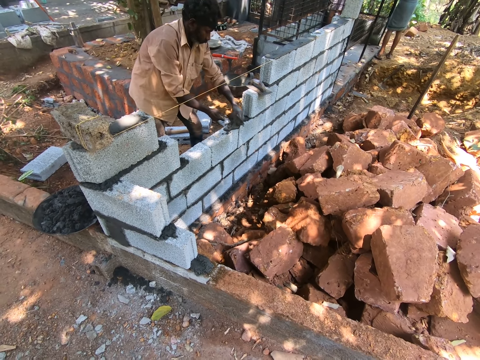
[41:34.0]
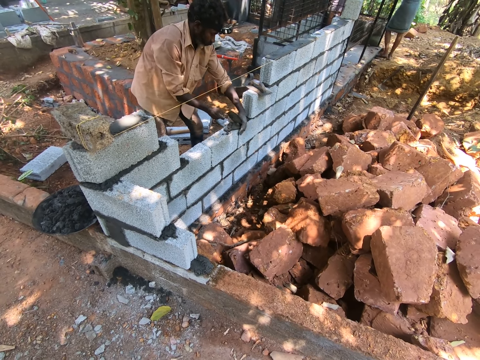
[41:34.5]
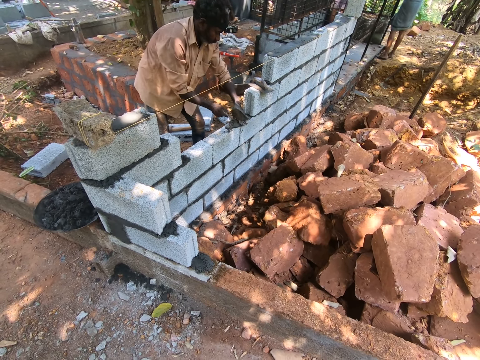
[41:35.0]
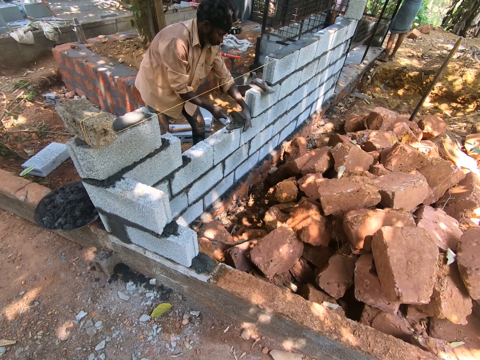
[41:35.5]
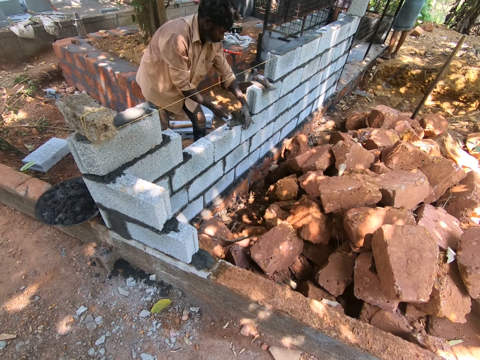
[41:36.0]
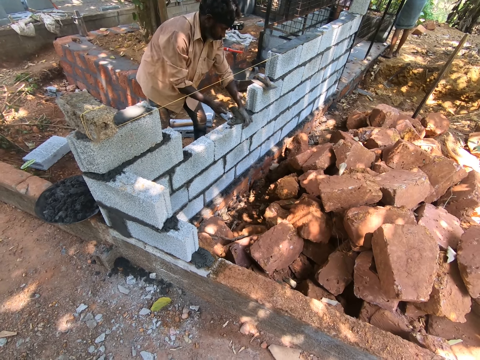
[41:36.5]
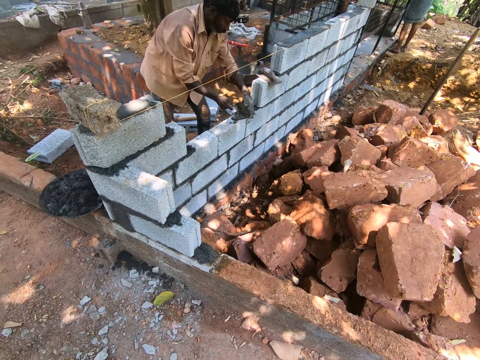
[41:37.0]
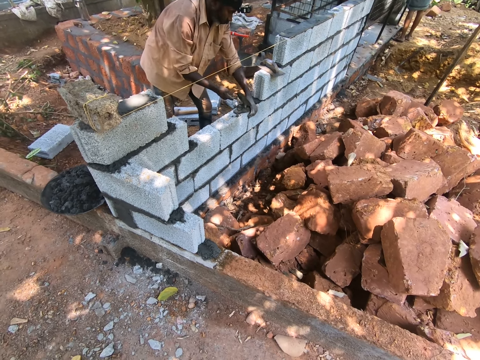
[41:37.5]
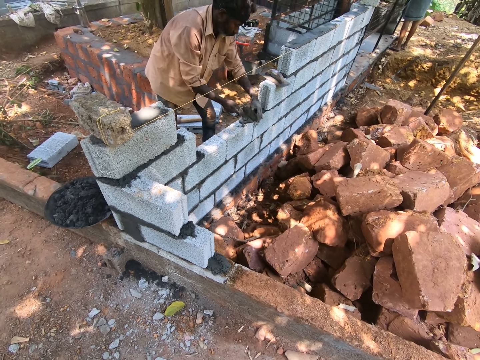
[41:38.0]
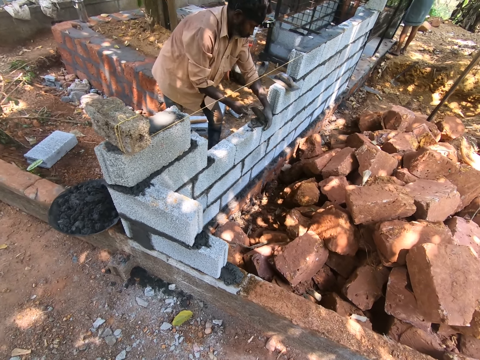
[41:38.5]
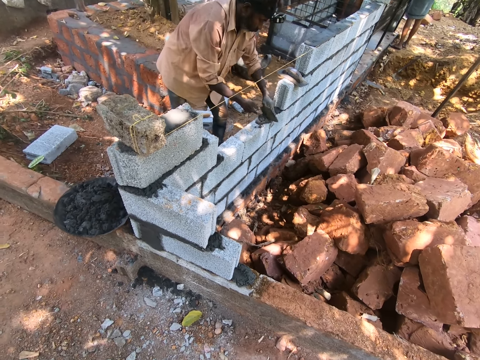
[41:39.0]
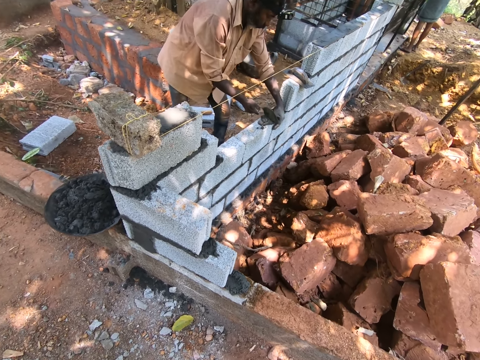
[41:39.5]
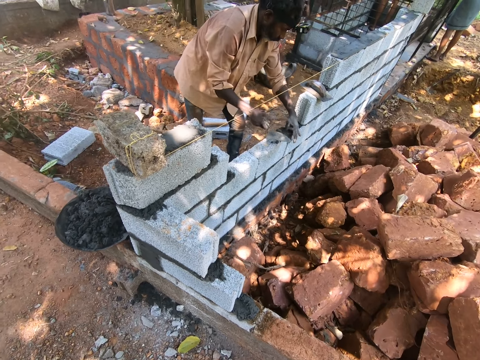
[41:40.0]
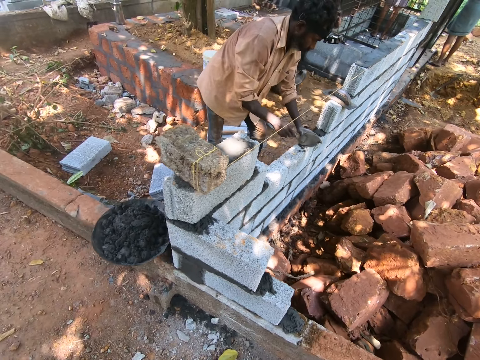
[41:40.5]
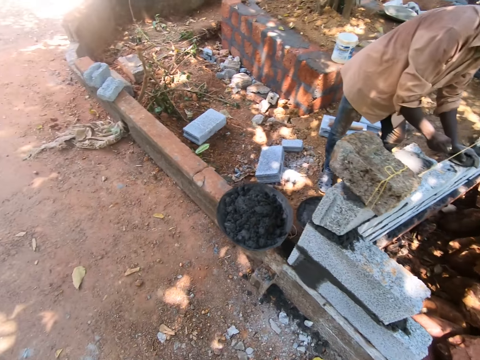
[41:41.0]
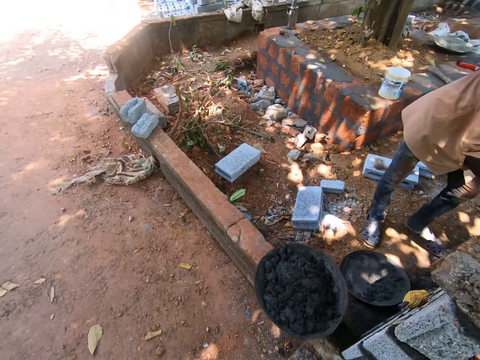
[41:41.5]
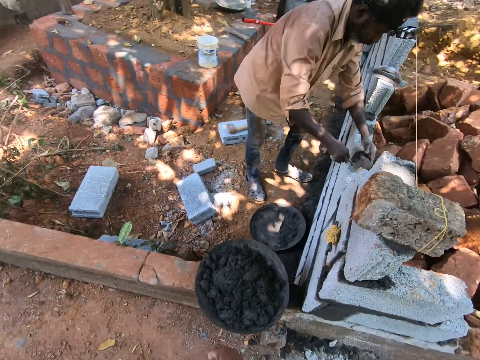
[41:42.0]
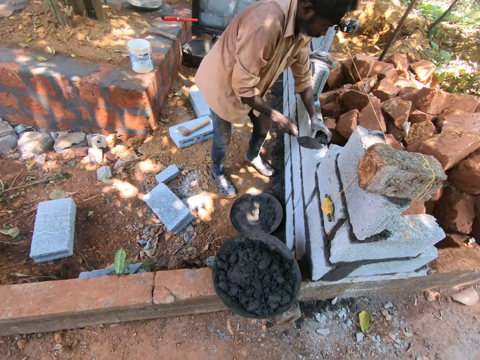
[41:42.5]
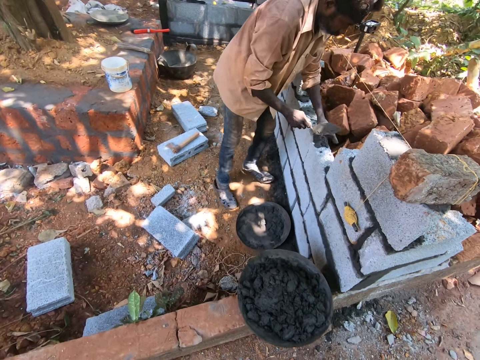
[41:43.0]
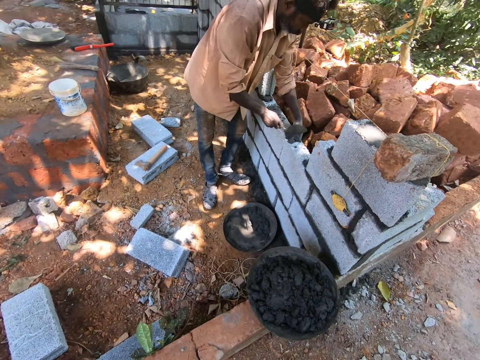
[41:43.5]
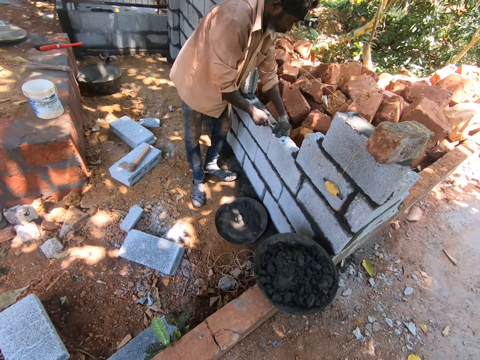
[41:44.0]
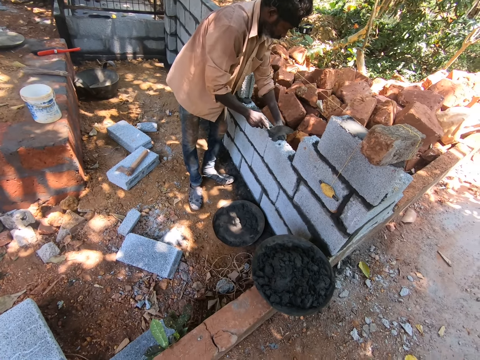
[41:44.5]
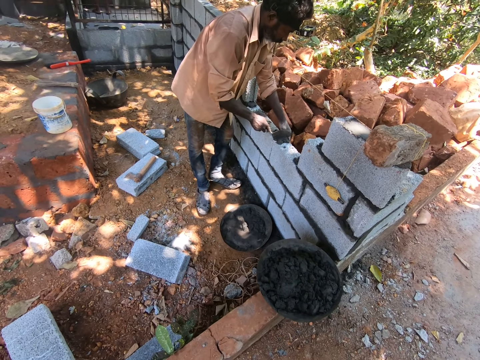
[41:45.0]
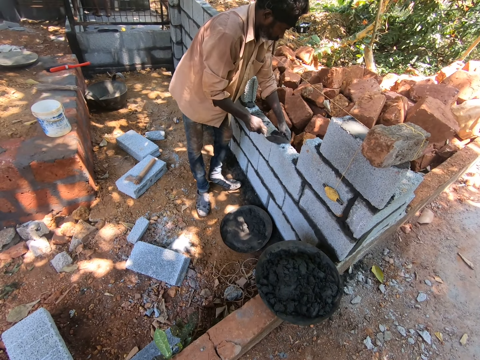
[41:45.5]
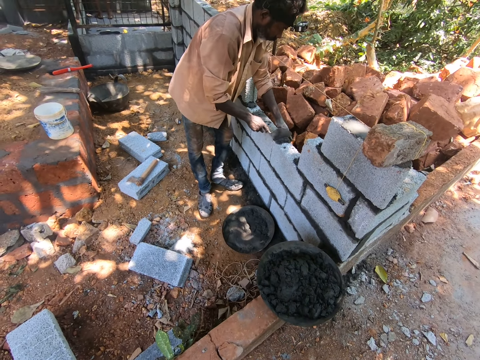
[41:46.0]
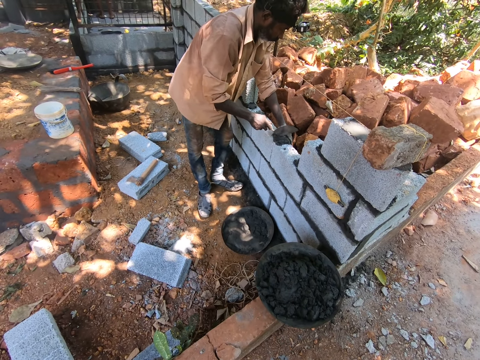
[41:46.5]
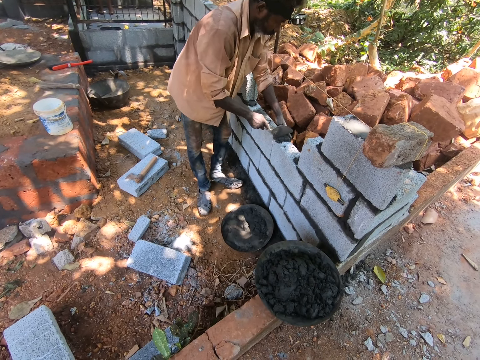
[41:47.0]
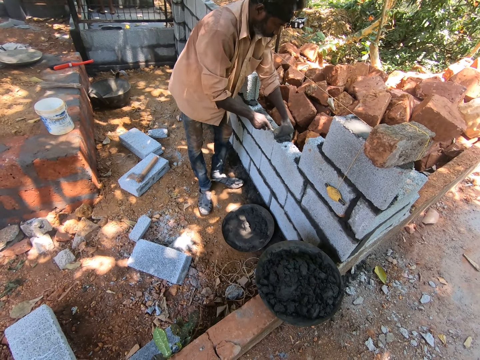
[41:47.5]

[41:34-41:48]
A man mixes the cement. The man levels the cement.

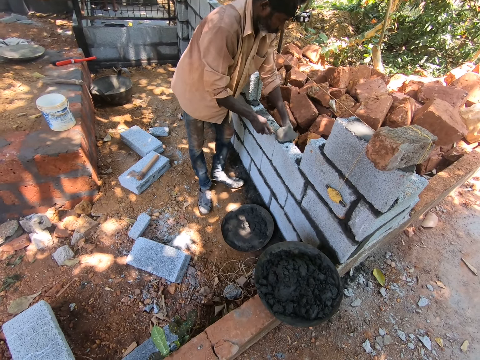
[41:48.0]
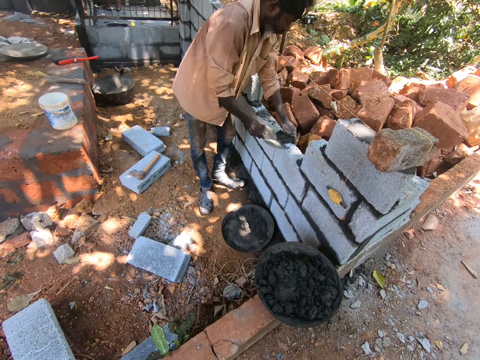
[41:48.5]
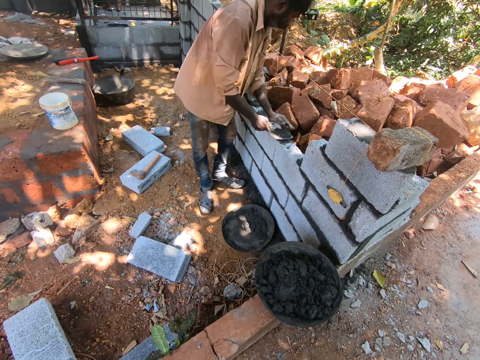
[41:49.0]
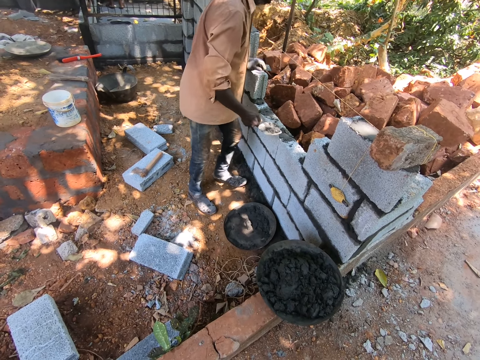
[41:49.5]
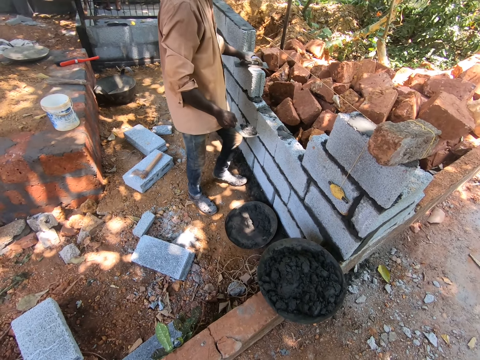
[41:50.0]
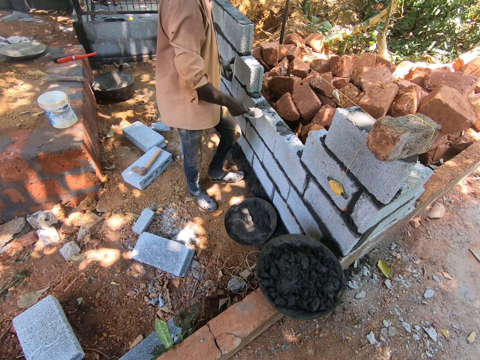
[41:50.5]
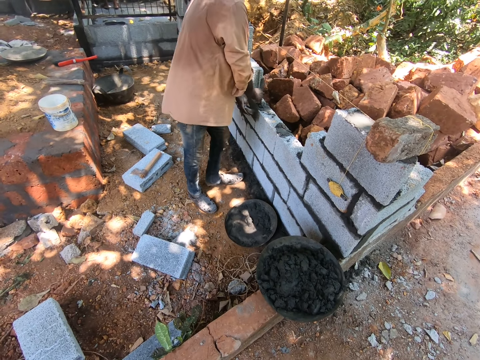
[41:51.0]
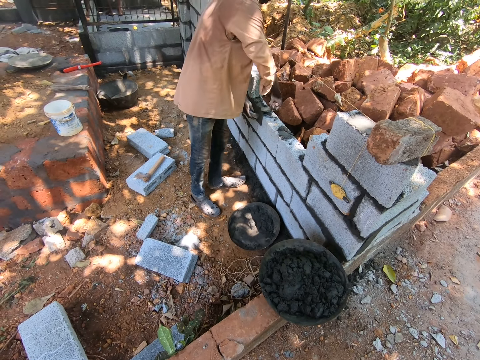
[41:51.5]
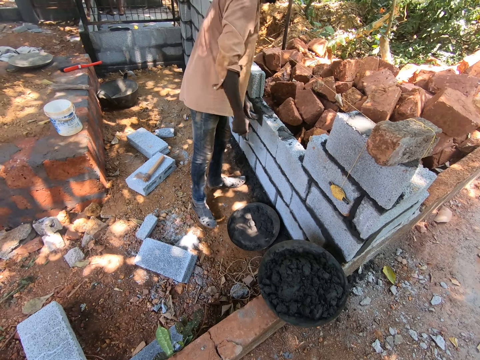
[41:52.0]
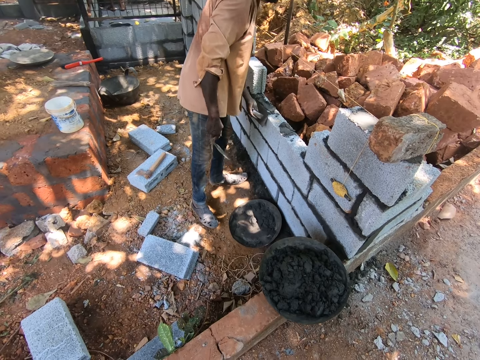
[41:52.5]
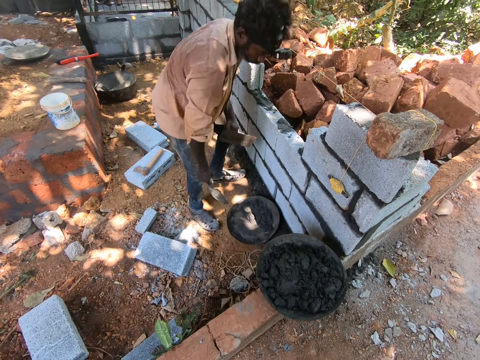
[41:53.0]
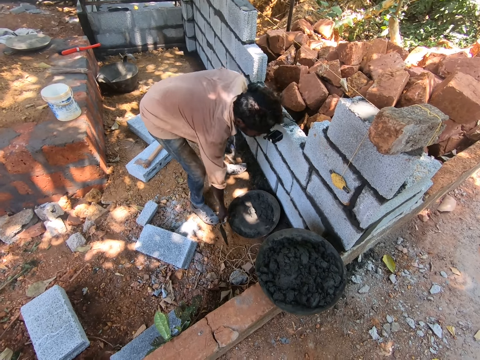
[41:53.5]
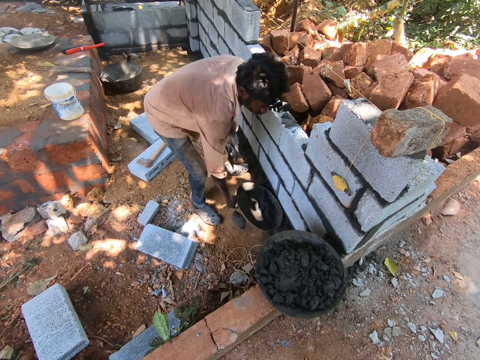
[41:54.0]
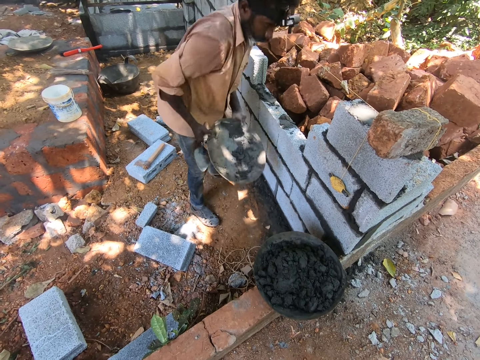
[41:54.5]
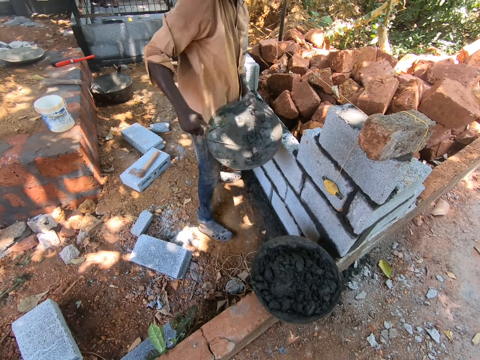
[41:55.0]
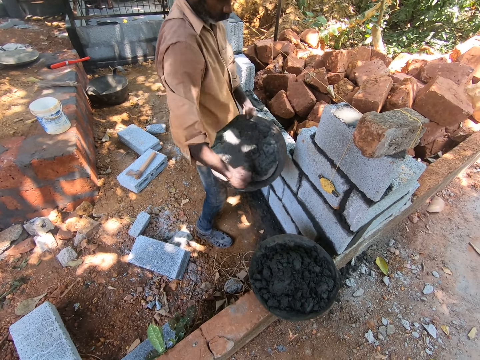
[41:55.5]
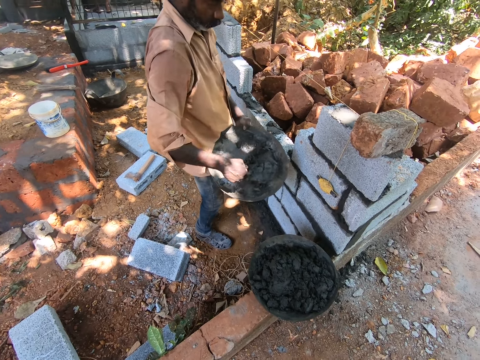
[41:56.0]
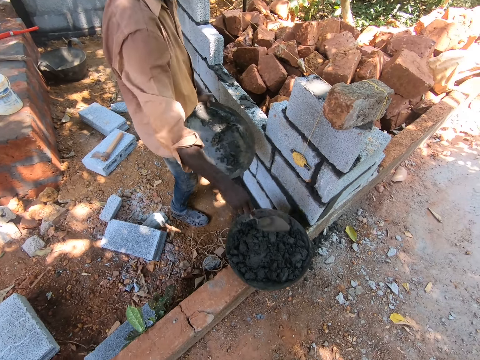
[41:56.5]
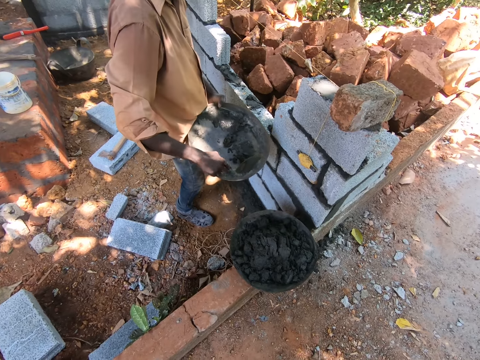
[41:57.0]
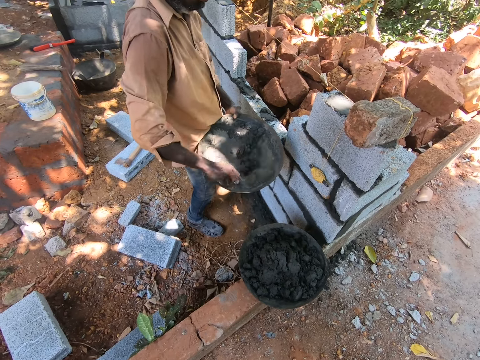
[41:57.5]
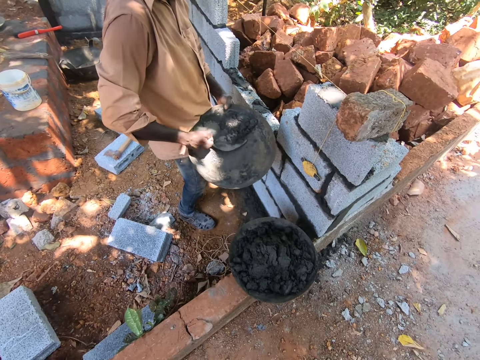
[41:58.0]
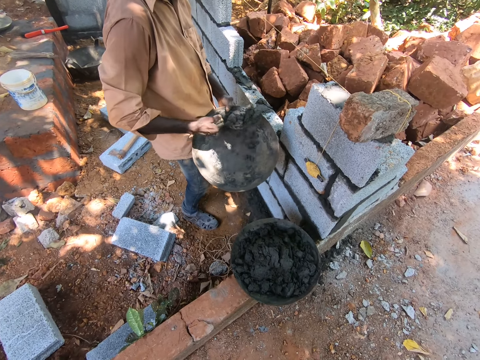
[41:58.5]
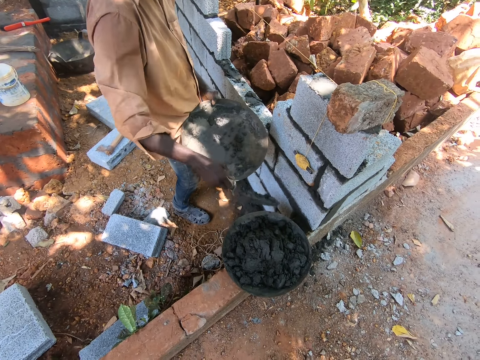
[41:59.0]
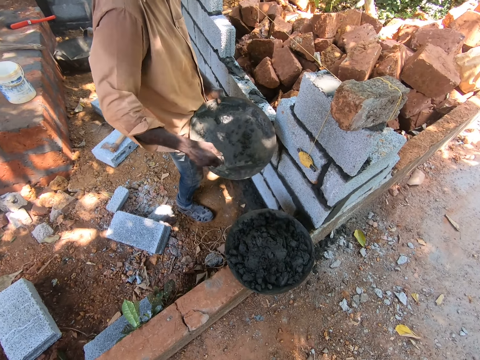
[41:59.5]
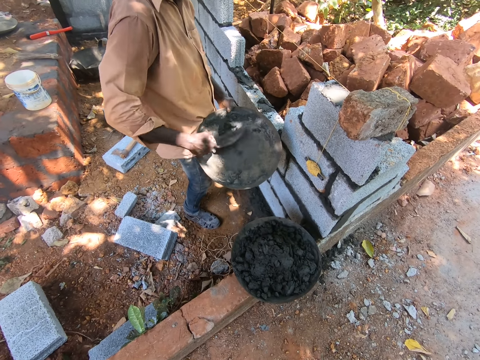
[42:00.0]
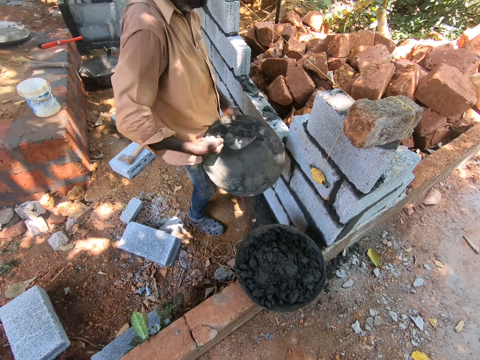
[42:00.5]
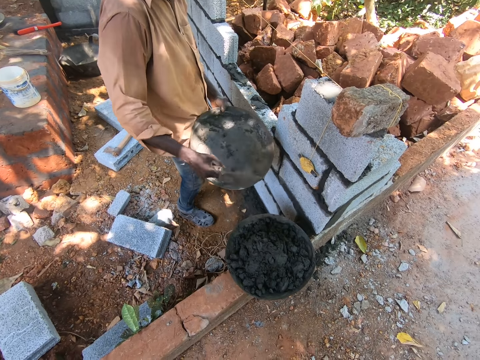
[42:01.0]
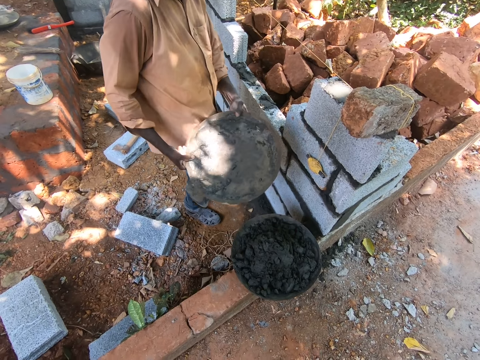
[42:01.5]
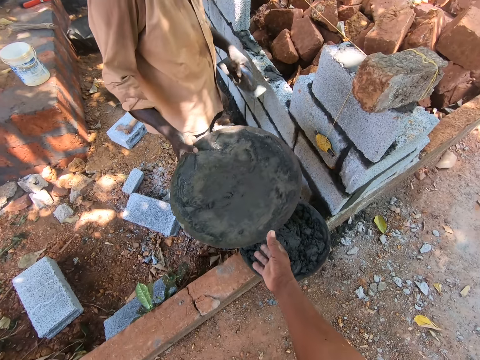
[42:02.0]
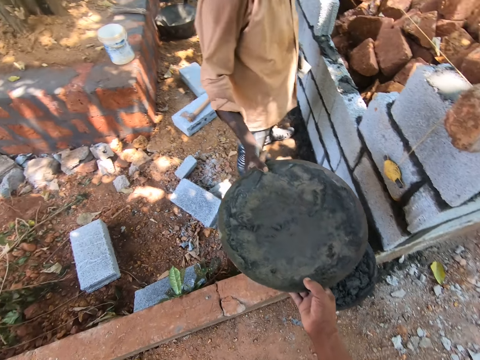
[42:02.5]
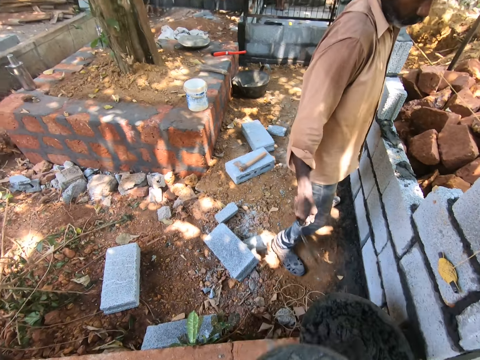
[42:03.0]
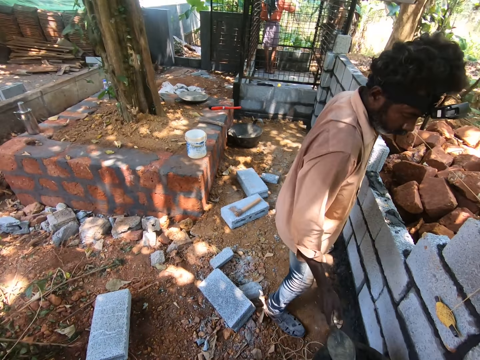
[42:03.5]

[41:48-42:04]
A man scoops some mortar from the wall with the trowel in his right hand. The man picks up the float on the wall with his left hand. The man fills a part of the wall with mortar from the trowel in his right hand. The man places the float by the wall with his left hand. The man smears the cement. The man picks up a pan or basin on the ground with his right hand. The man passes the pan from his right to left hand. The man scoops some plaster from the pan with the trowel in his right hand. The man pours the plaster in the trowel in his right hand in a pan on a fence. The man fetches the cement. The man scoops some plaster from the pan with the trowel in his right hand. The man pours the plaster in the trowel in his right hand in the pan on the fence. The man scoops some plaster from the pan with the trowel in his right hand. The man pours the plaster in the trowel in his right hand in the pan on the fence. The man passes the pan from his left to right hand. The man passes the pan to the camera wearer with his right hand. The camera wearer receives the basin and interacts with the man.
